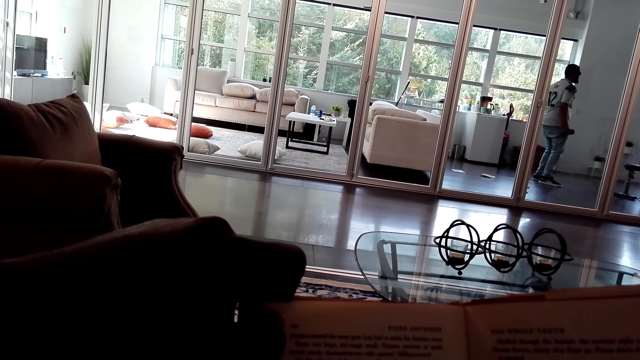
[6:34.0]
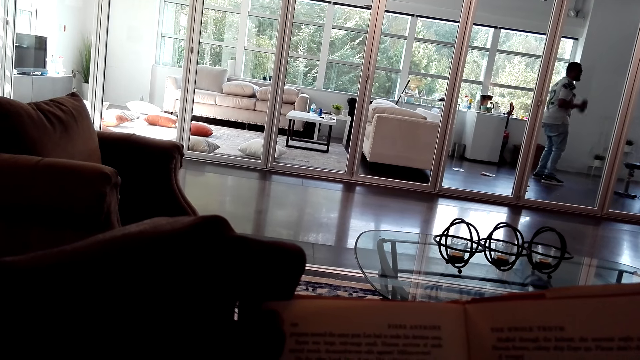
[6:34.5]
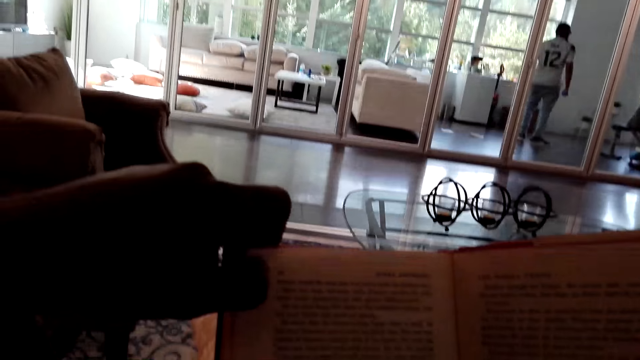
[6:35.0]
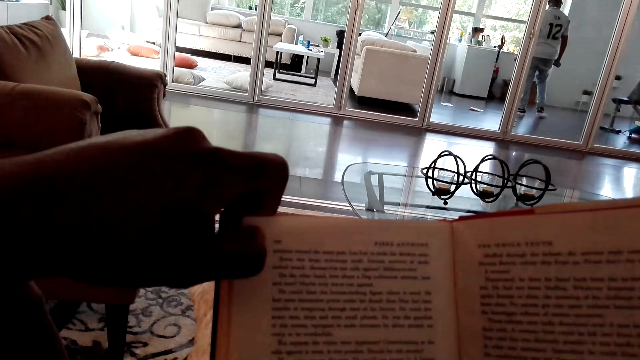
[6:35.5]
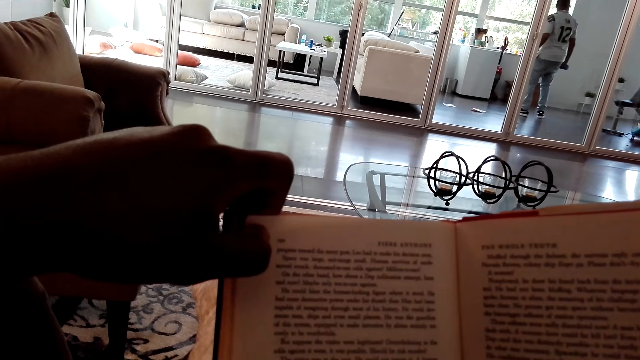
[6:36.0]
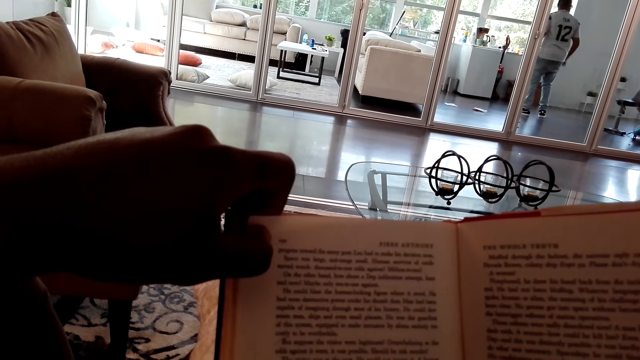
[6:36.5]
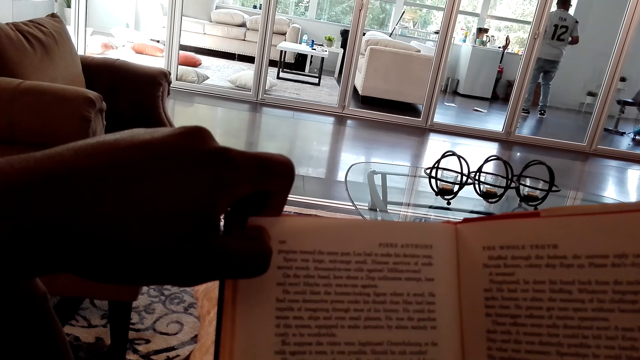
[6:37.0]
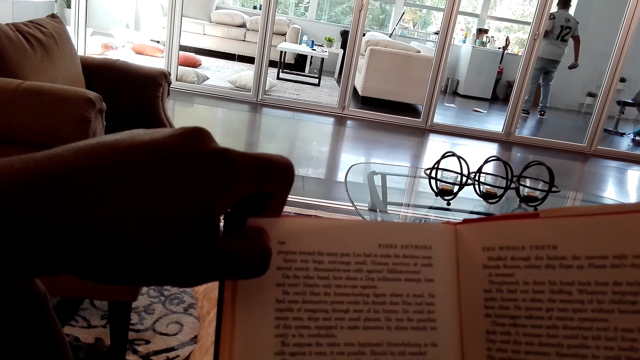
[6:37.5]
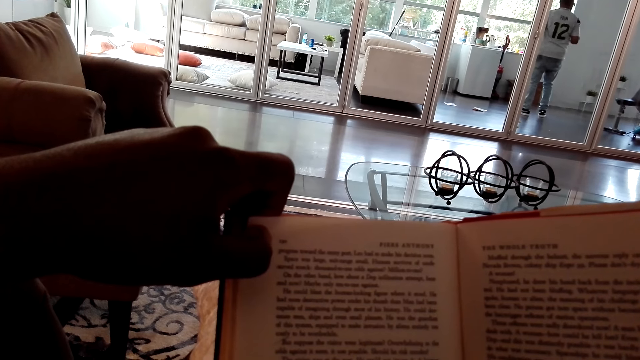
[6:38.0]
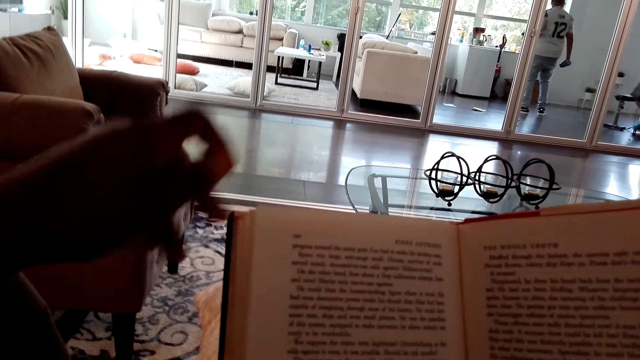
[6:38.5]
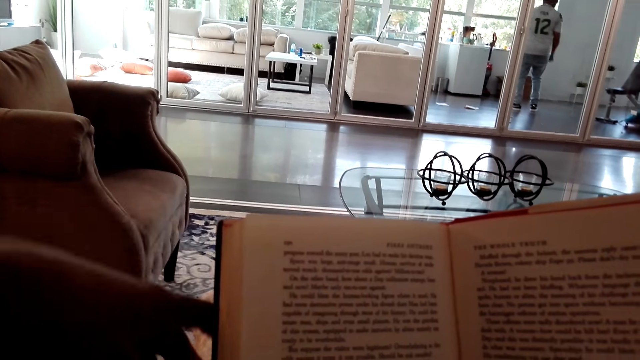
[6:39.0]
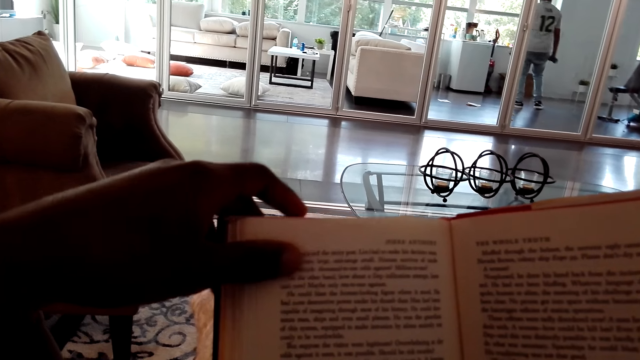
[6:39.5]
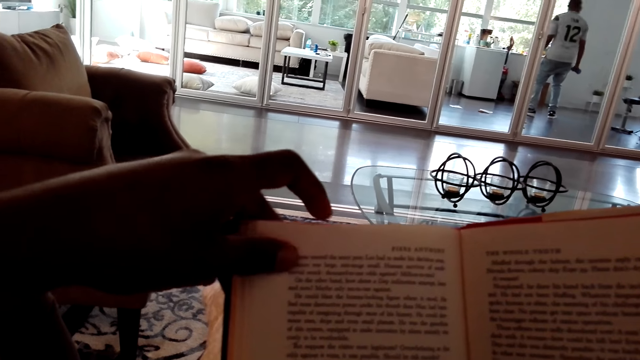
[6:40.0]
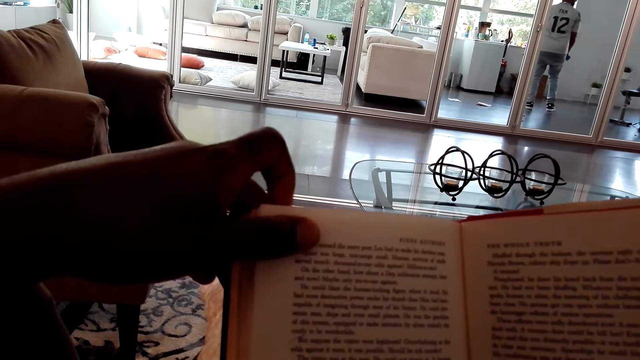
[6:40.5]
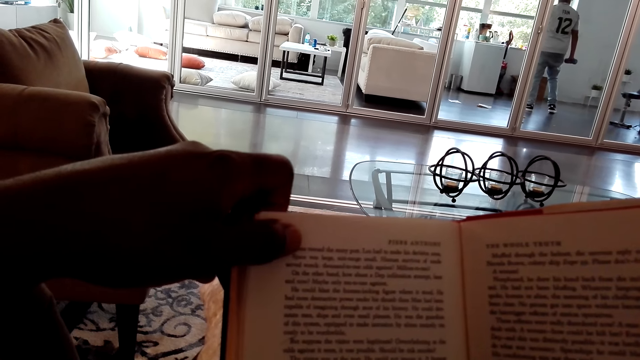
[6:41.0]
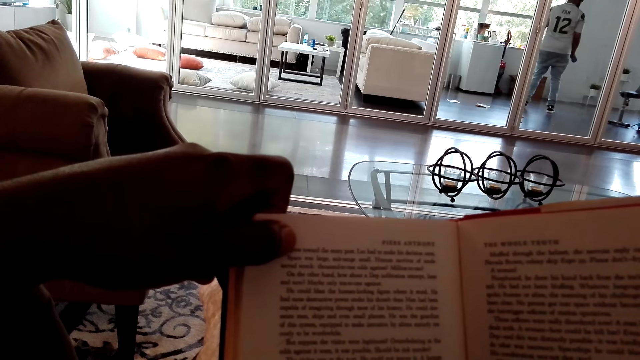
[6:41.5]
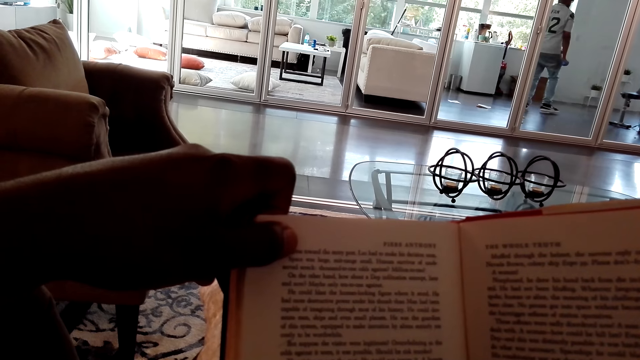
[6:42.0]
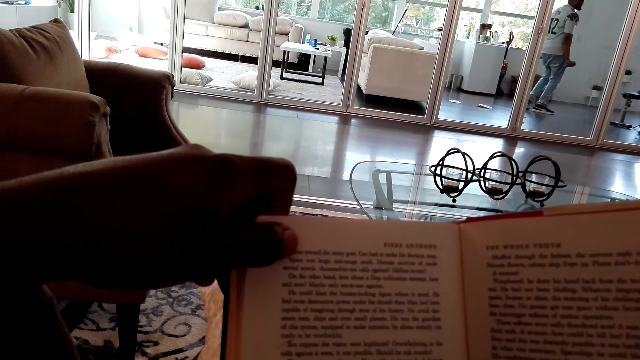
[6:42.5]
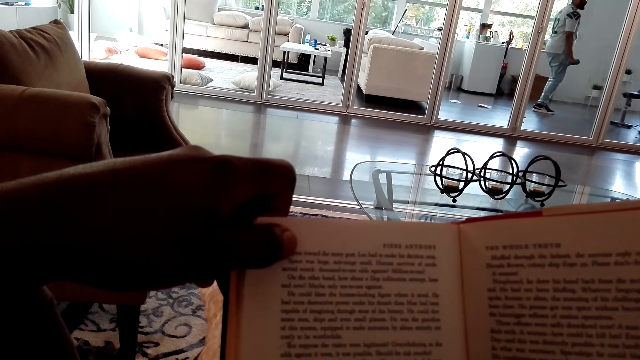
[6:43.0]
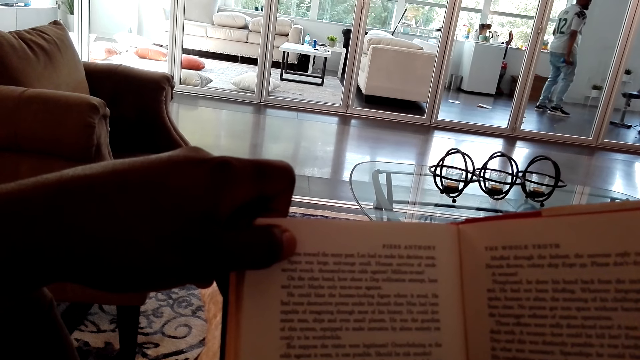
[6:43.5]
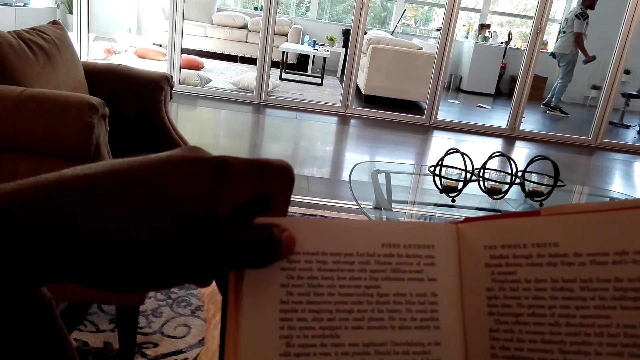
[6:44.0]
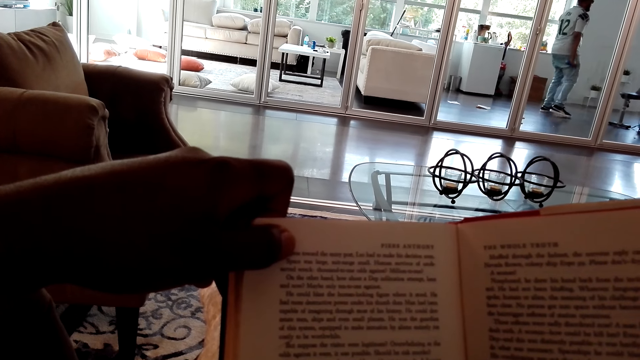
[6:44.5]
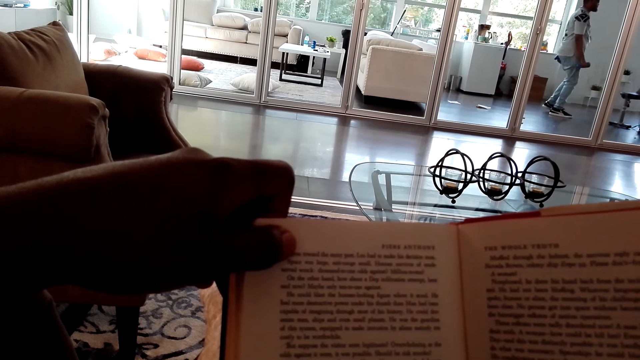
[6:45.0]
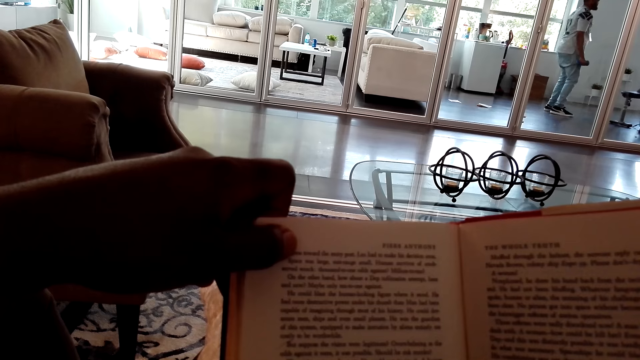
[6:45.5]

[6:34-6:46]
The camera wearer moves their arm. They hold the top of a book.

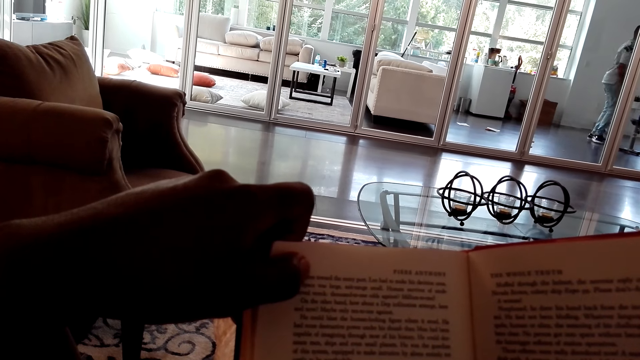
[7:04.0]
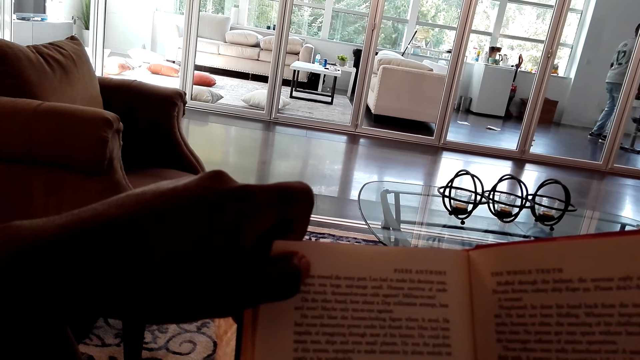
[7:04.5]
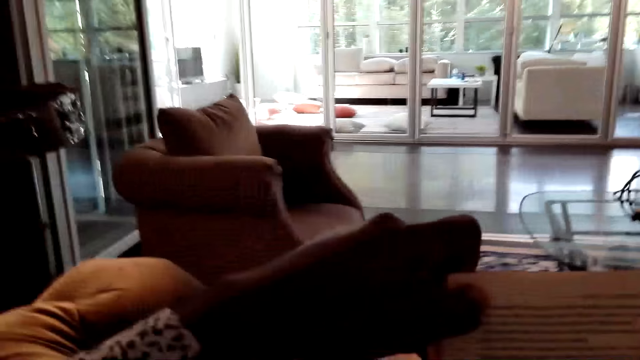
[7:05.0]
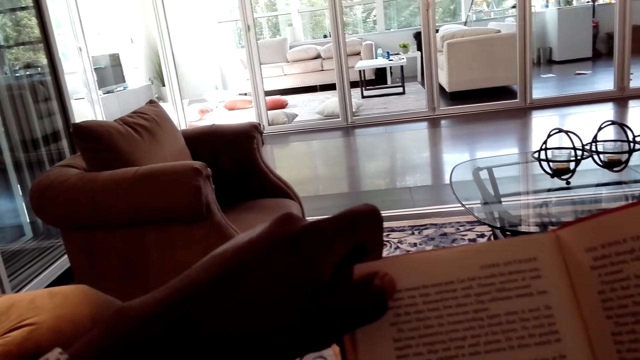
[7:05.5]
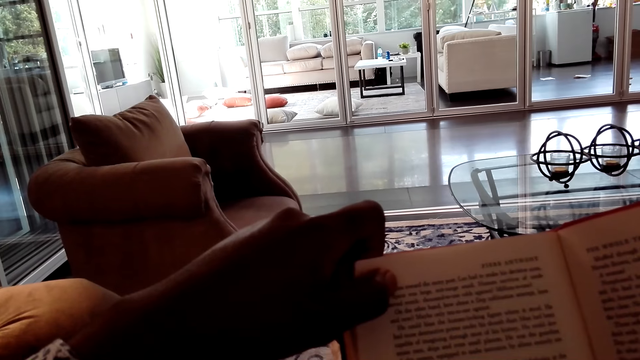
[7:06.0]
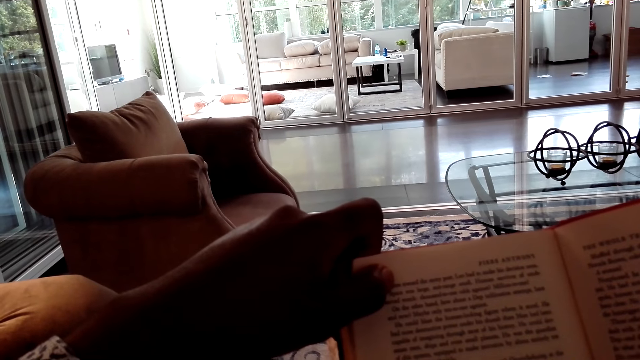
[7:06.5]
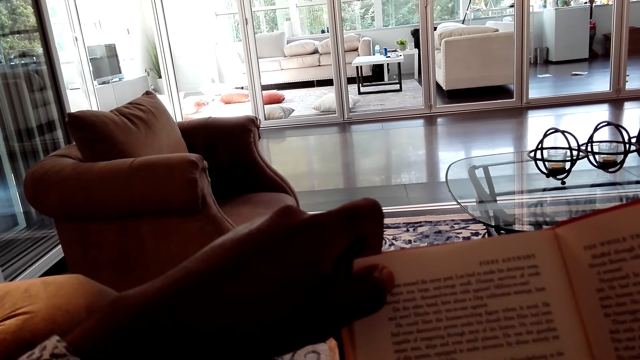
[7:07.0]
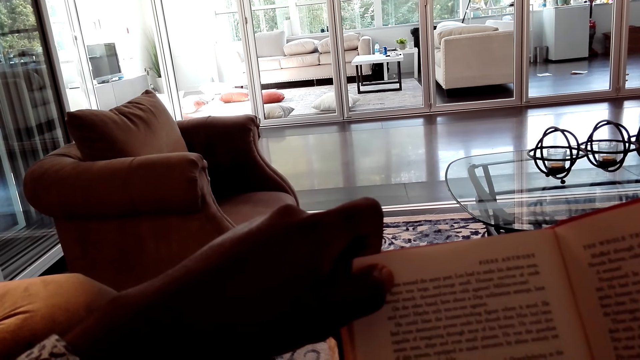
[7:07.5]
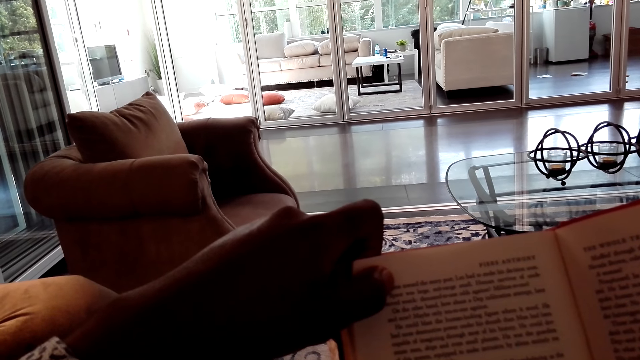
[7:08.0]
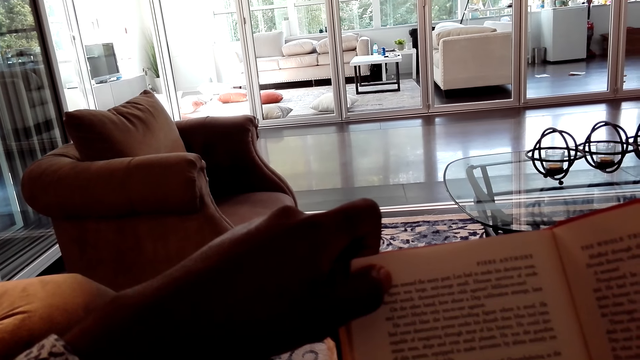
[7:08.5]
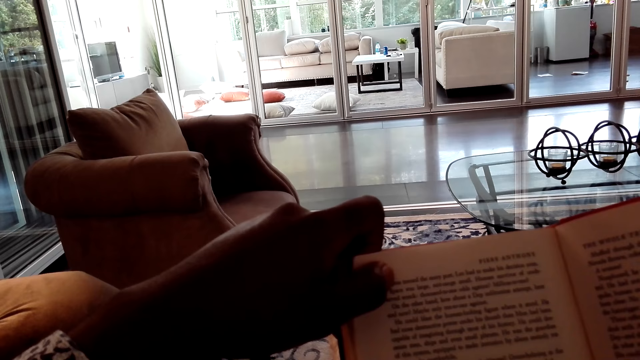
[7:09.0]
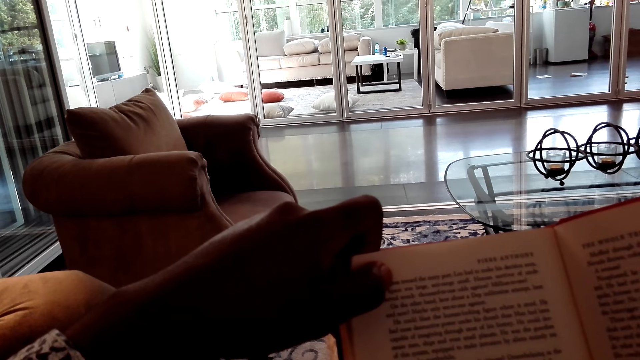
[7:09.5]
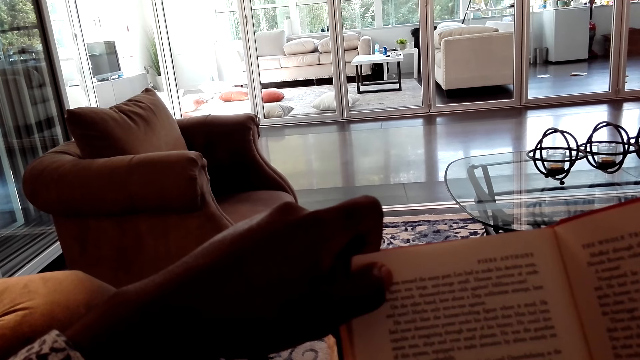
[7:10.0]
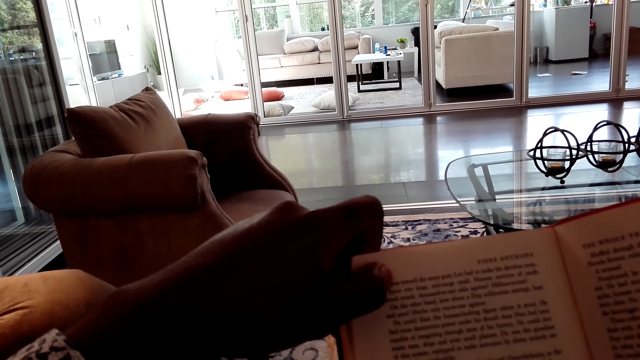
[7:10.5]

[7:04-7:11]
The camera wearer moves left.
